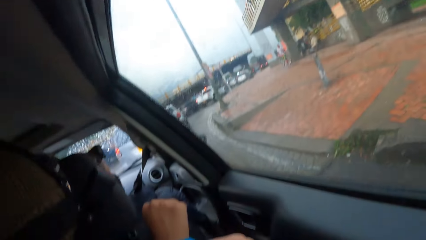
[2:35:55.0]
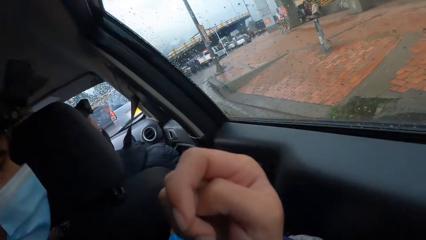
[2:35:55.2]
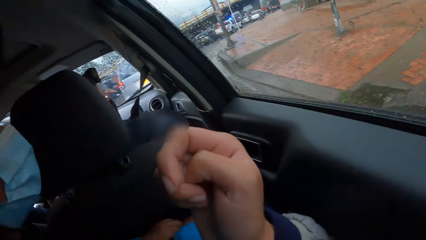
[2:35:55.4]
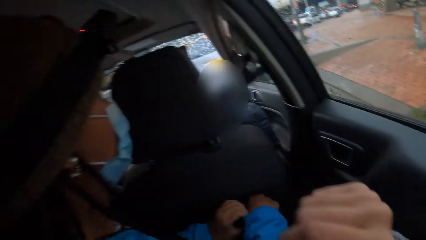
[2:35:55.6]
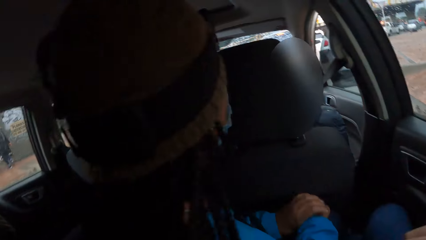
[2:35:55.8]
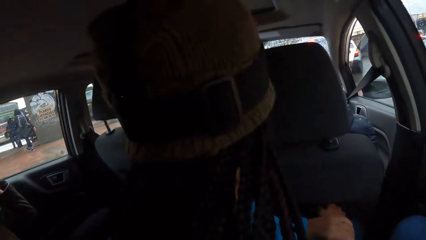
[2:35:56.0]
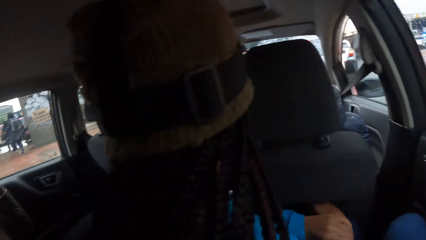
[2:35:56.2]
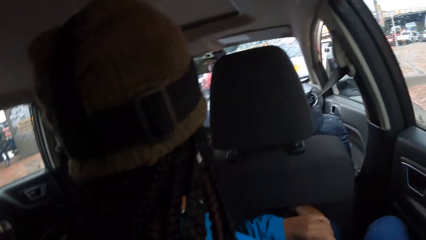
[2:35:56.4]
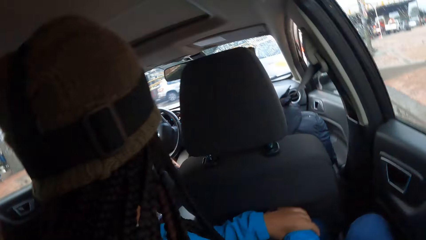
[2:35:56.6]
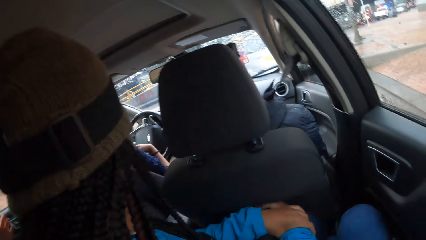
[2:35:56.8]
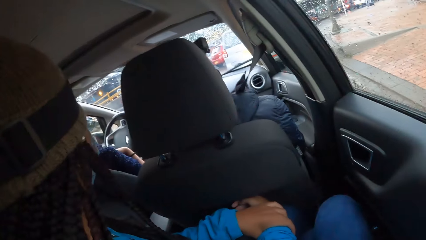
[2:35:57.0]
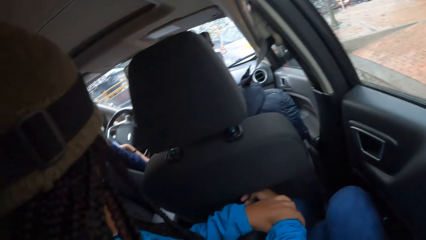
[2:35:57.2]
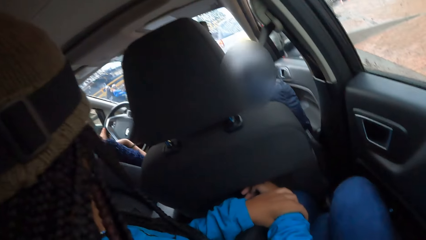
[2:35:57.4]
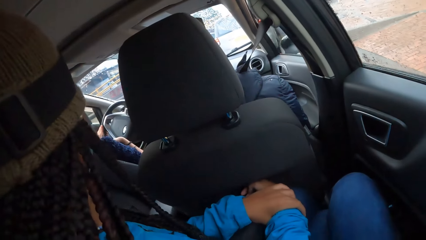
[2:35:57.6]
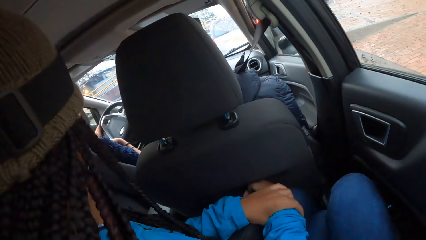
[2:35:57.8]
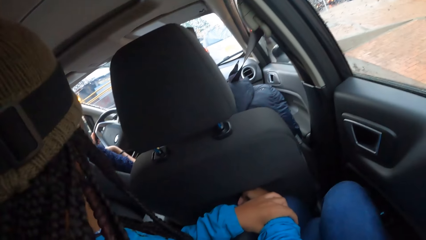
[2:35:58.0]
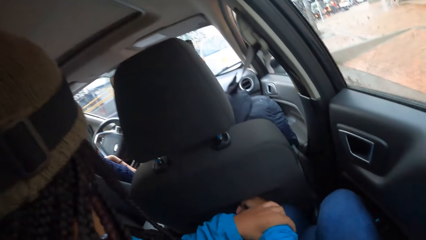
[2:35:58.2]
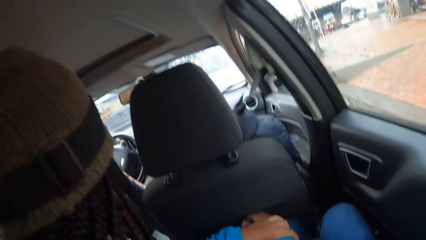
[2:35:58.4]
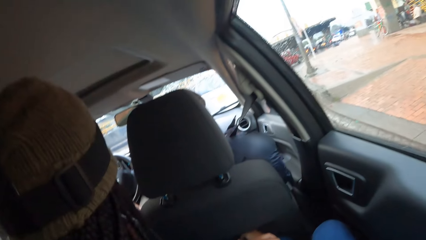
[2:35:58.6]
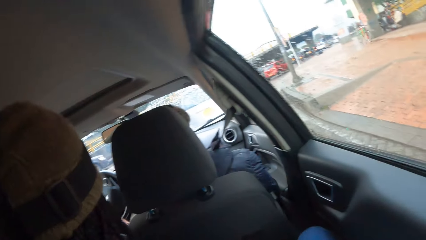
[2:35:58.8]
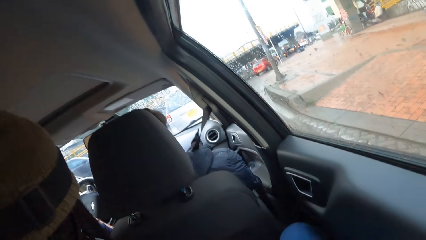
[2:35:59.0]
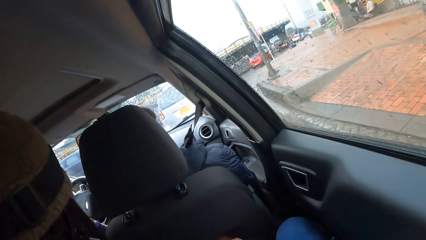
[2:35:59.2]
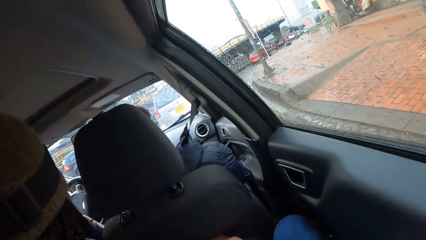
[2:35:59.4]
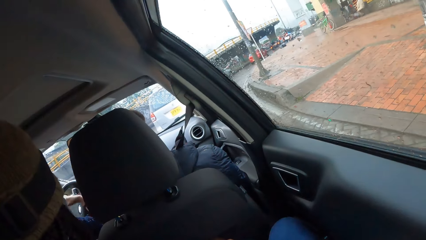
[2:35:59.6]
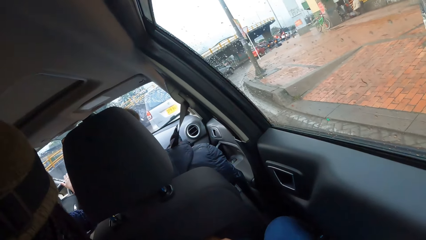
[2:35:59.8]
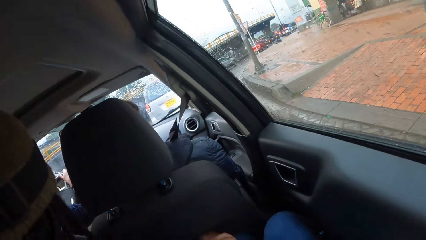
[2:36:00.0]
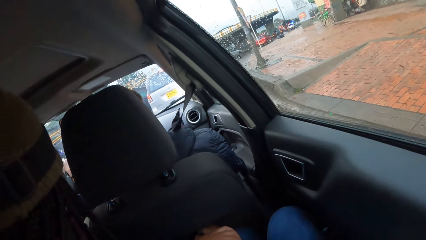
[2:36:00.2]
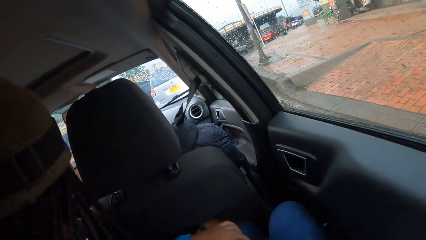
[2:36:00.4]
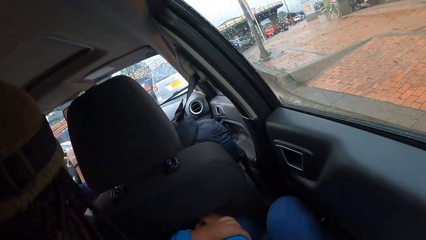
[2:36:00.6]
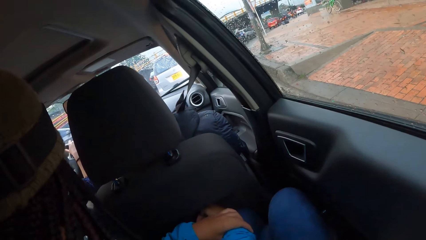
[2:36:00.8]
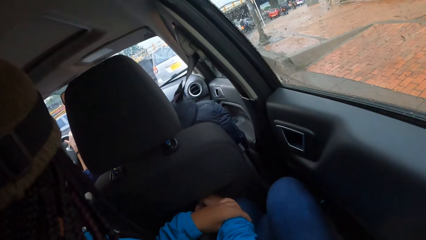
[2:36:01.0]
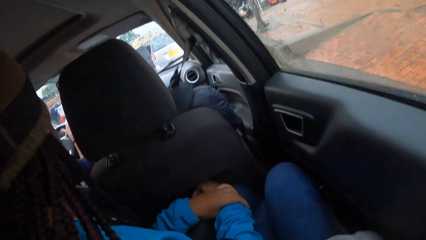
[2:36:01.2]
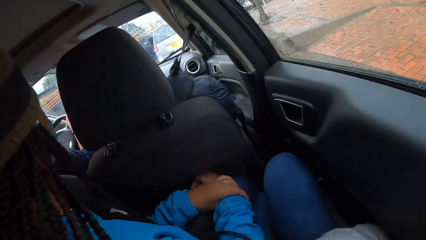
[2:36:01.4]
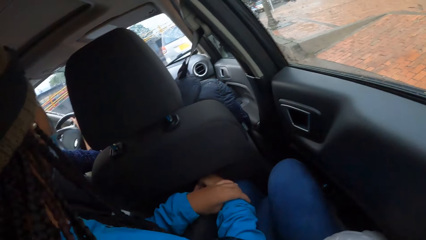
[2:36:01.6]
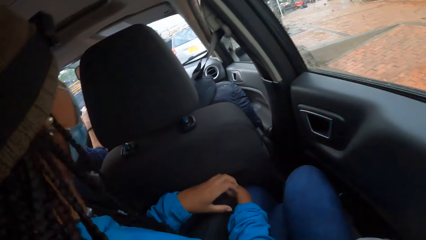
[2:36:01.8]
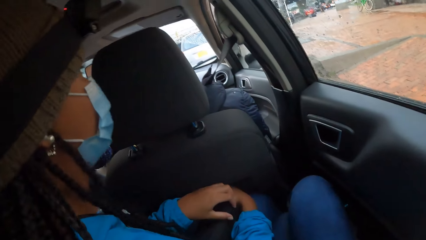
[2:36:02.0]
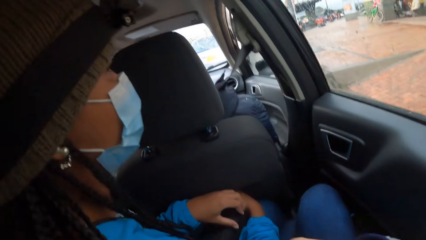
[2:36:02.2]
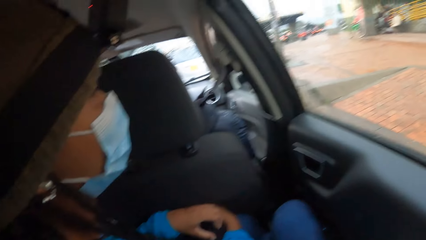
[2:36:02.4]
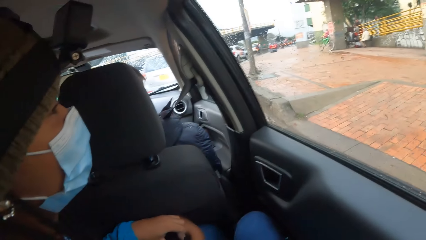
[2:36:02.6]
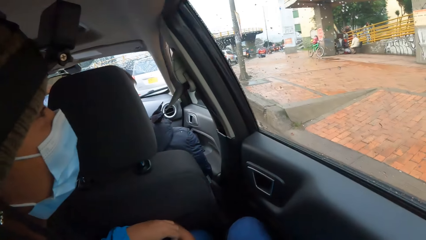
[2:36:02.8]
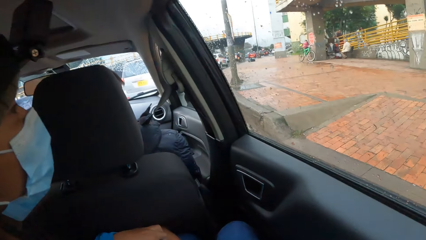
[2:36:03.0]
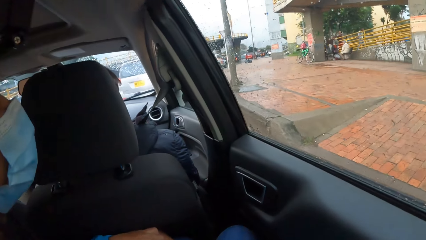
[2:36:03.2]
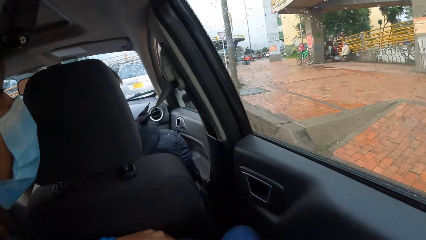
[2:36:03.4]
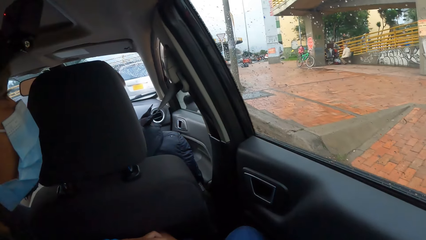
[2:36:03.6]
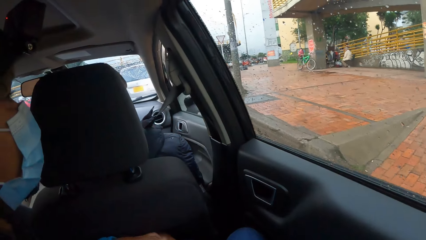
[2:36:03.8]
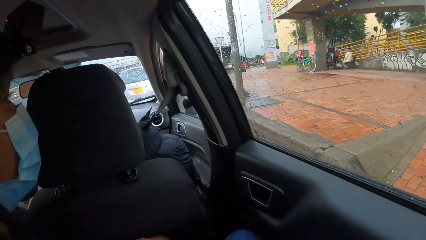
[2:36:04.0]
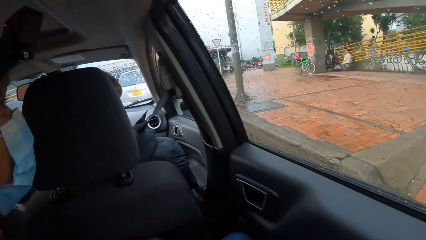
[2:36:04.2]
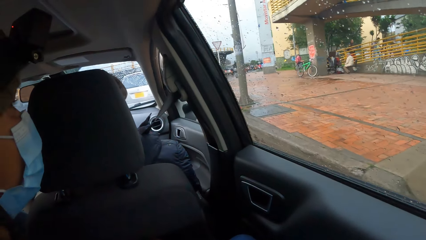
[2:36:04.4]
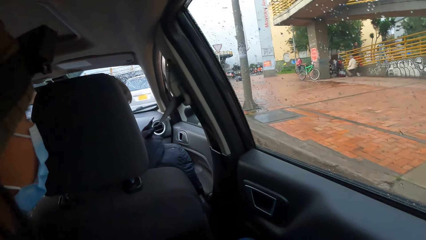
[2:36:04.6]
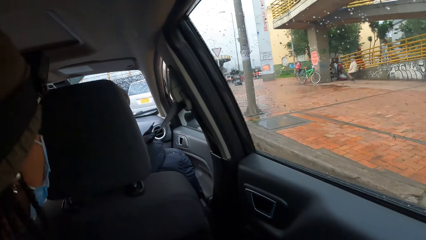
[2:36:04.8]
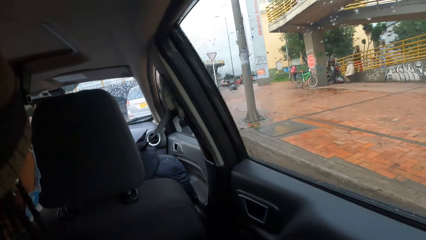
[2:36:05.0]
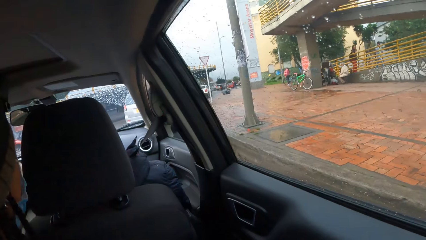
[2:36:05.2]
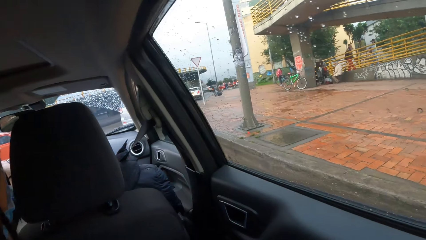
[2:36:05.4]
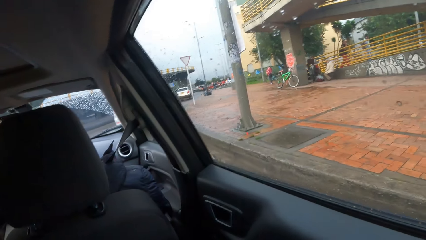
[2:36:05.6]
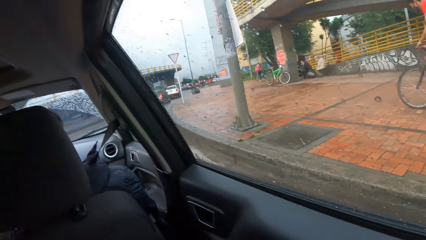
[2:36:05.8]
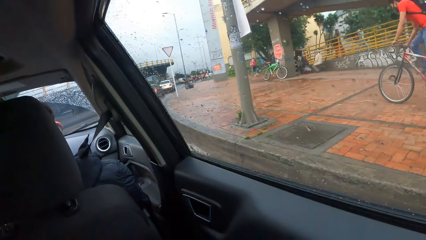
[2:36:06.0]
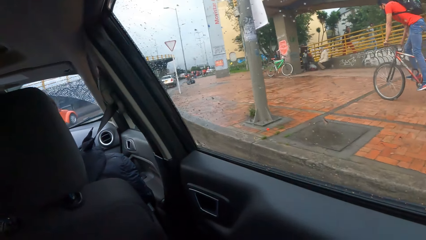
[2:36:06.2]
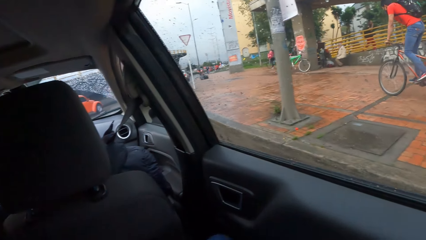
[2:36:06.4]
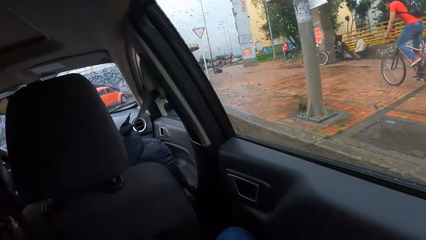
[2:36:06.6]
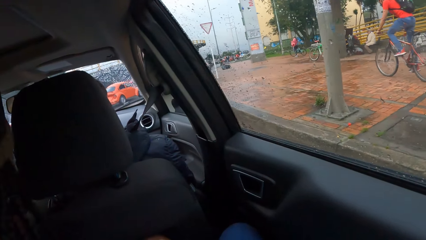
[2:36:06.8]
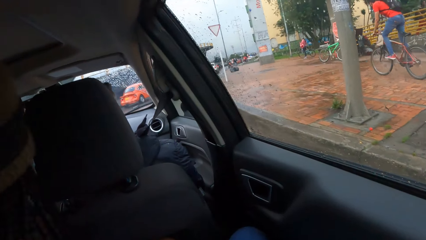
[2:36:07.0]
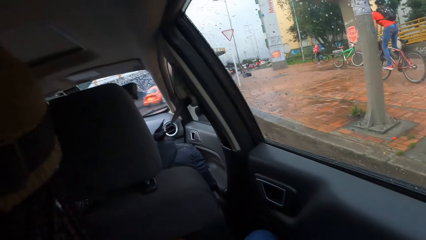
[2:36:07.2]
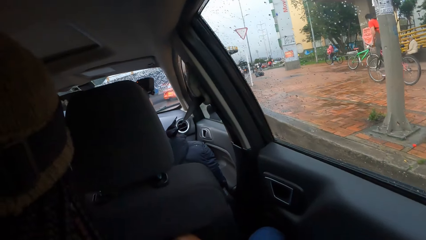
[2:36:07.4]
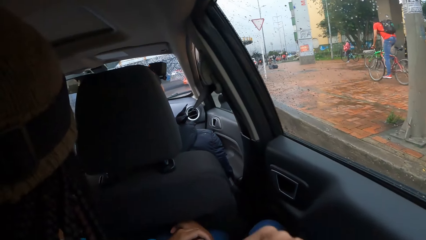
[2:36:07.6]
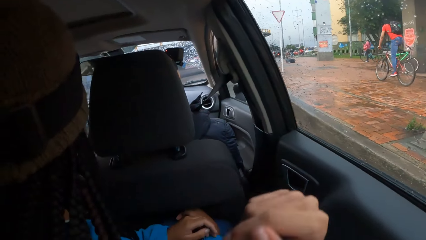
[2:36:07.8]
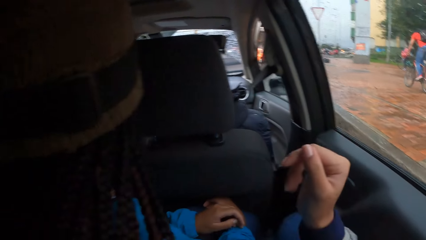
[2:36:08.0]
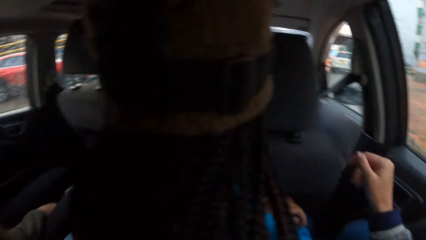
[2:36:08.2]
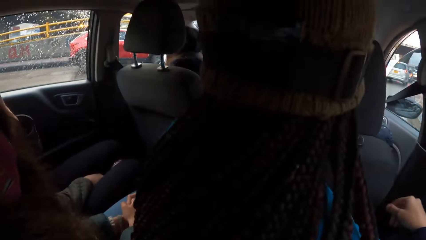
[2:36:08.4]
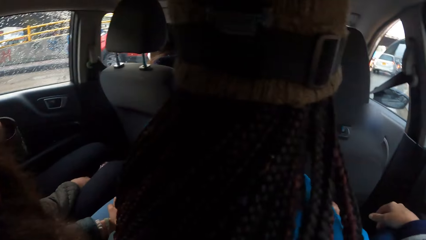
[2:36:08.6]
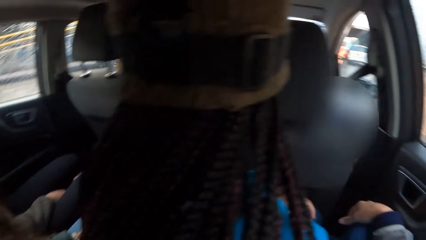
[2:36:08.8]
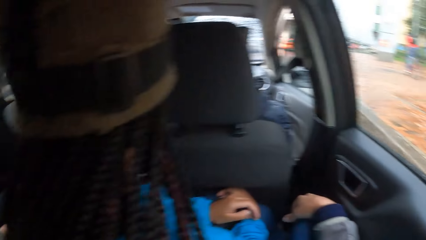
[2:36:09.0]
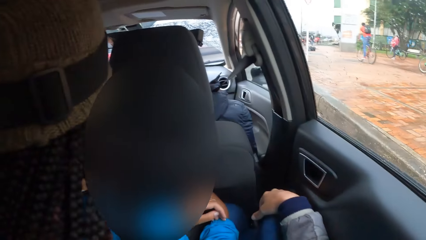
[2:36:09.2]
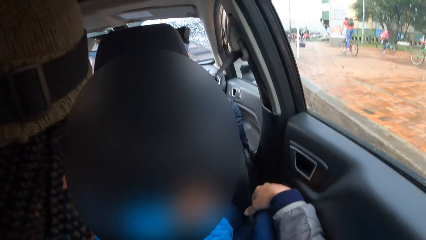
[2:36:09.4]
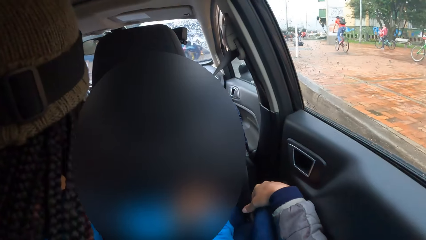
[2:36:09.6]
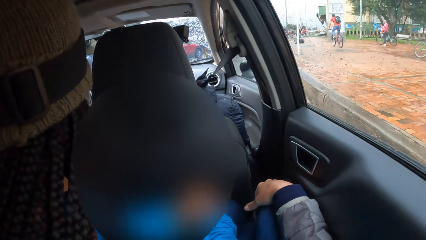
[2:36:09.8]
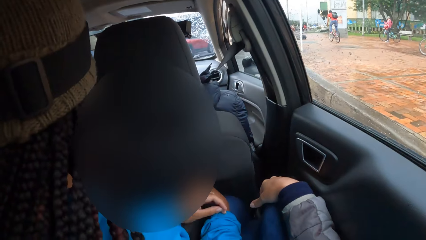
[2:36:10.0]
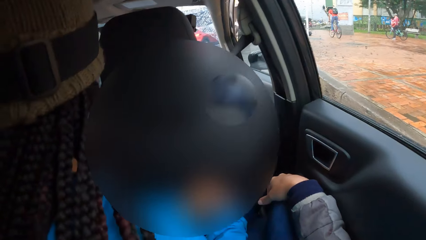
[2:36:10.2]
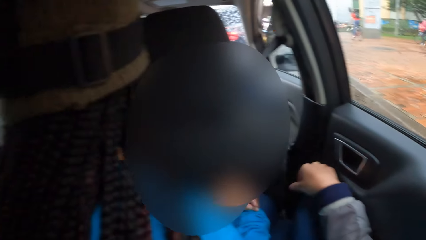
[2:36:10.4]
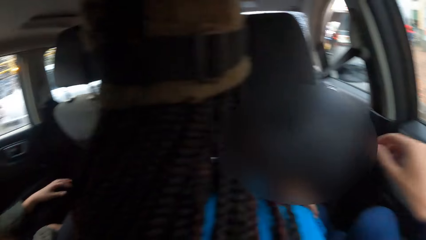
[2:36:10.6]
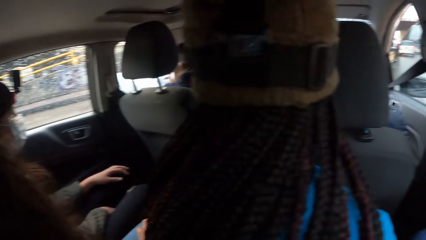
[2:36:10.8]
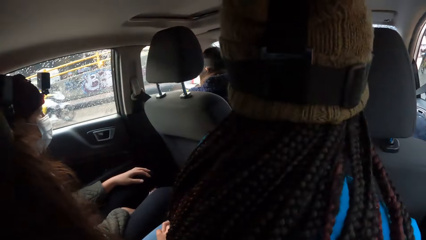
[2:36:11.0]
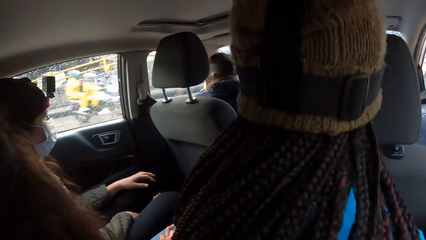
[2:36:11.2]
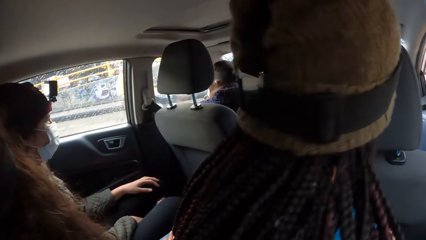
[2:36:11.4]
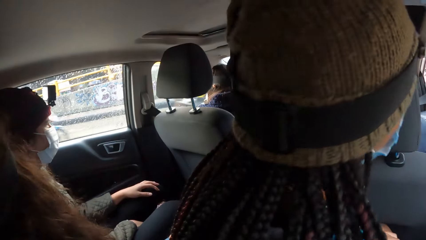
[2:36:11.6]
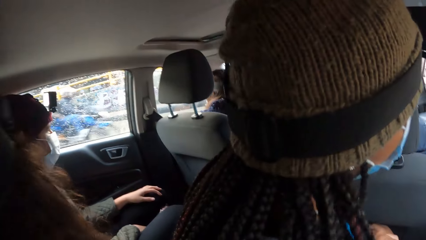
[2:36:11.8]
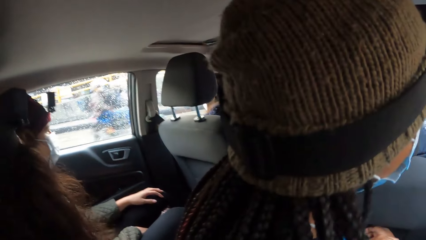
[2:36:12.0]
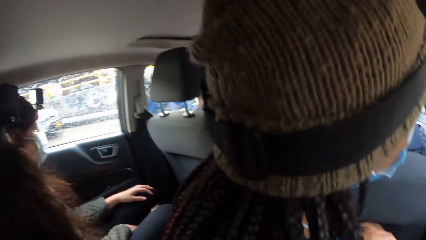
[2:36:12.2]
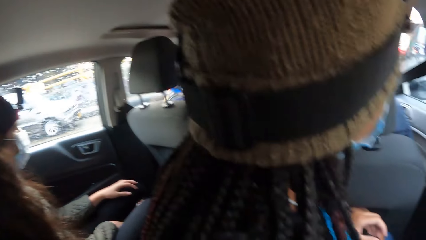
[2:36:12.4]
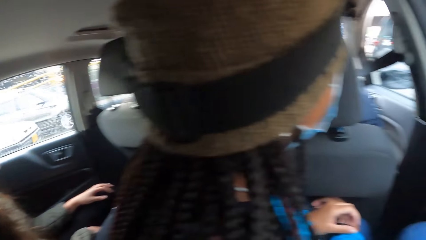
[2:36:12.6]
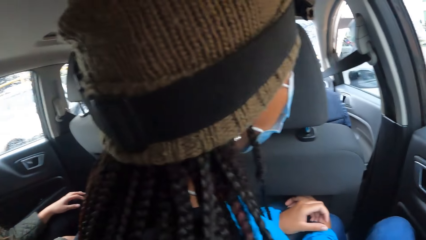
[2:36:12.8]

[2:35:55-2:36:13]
The camera wearer moves his hand. He drops his hand. He raises his hand.
